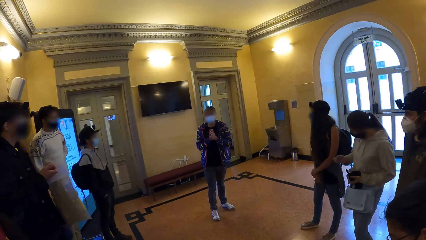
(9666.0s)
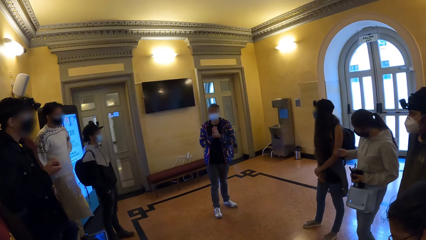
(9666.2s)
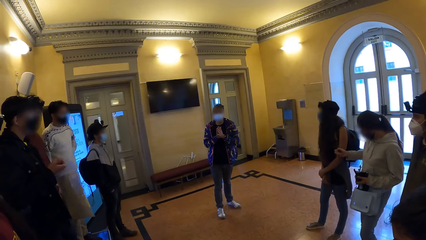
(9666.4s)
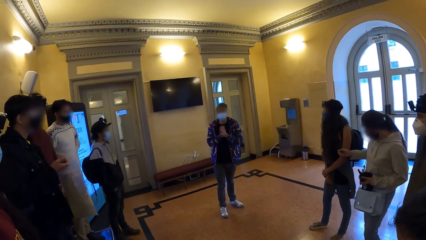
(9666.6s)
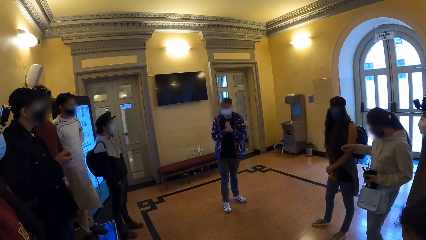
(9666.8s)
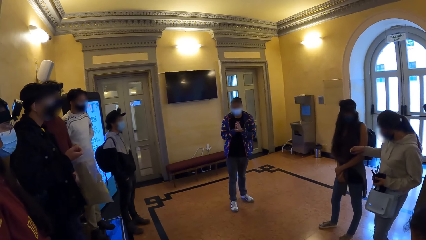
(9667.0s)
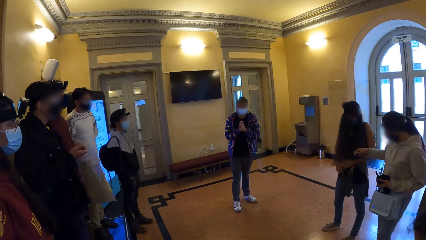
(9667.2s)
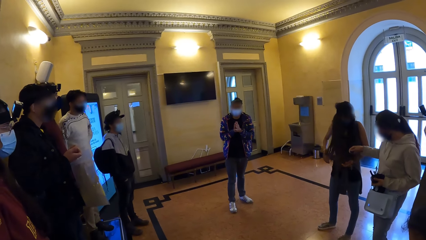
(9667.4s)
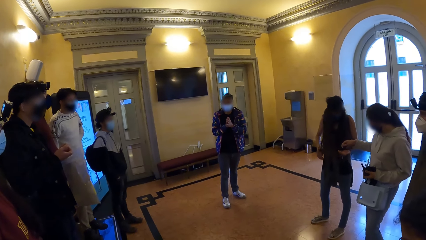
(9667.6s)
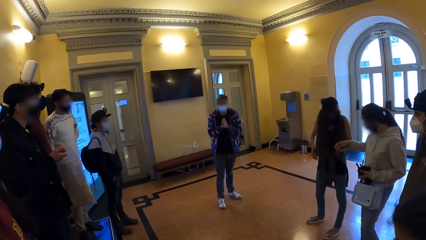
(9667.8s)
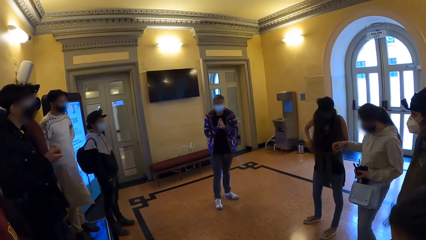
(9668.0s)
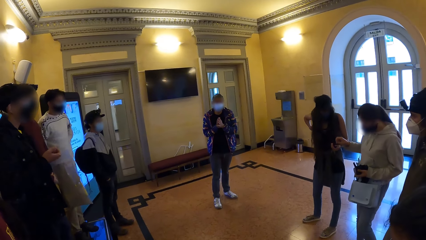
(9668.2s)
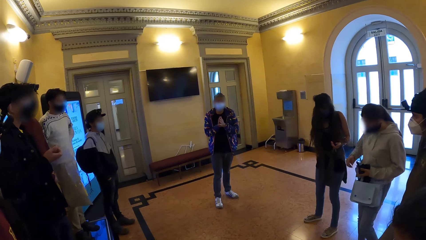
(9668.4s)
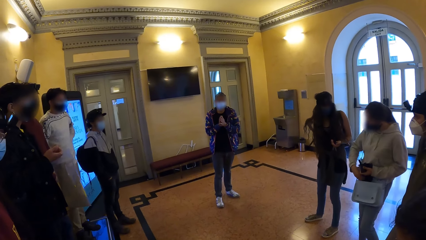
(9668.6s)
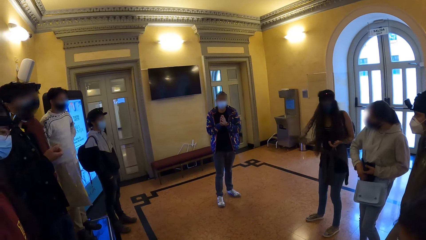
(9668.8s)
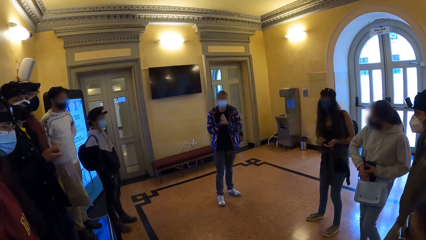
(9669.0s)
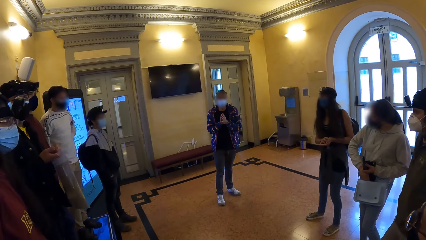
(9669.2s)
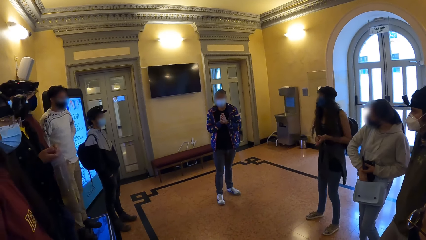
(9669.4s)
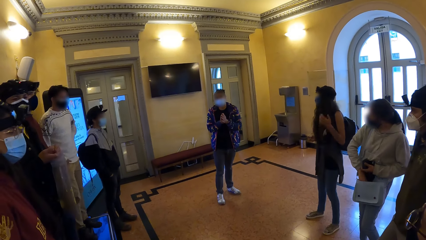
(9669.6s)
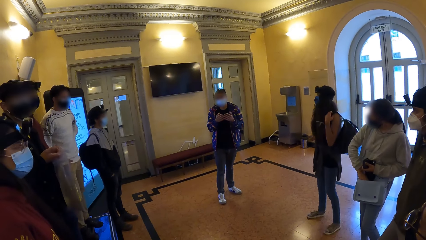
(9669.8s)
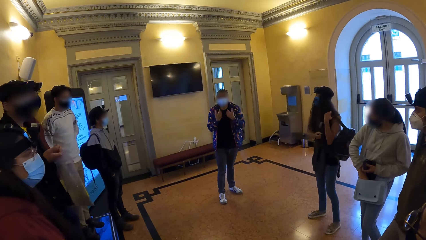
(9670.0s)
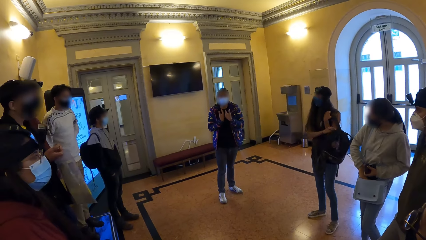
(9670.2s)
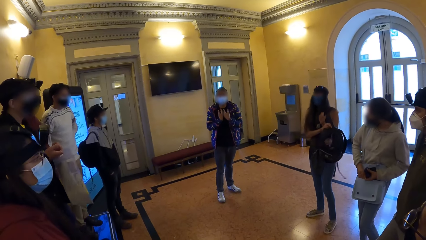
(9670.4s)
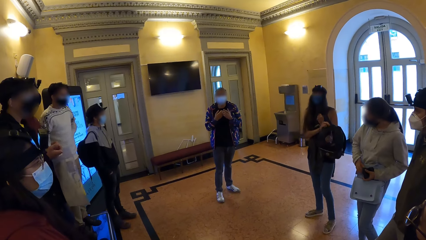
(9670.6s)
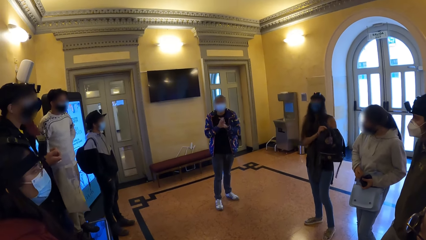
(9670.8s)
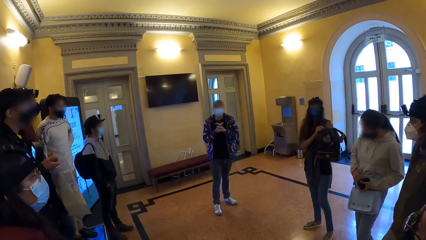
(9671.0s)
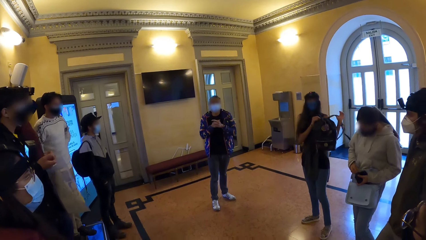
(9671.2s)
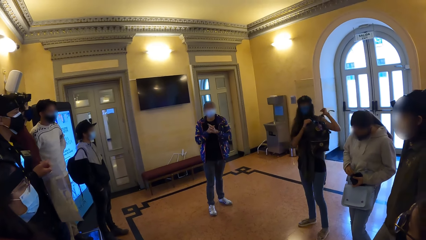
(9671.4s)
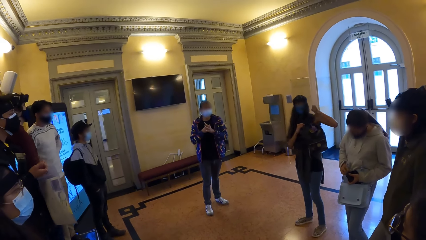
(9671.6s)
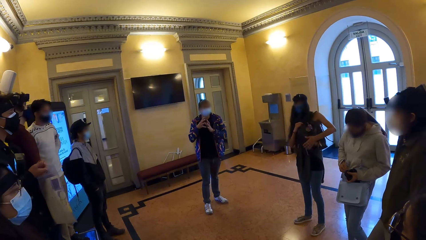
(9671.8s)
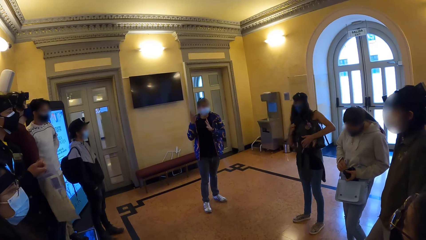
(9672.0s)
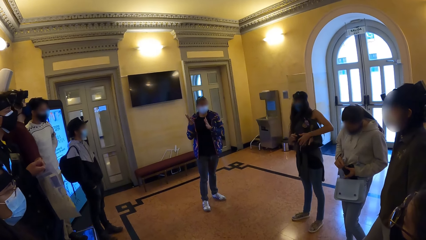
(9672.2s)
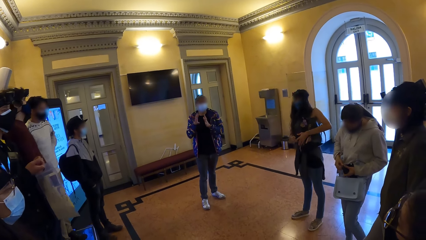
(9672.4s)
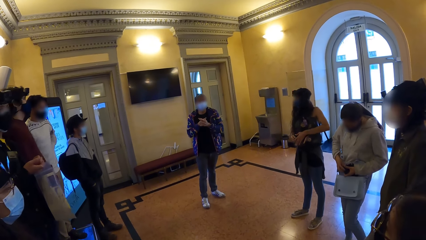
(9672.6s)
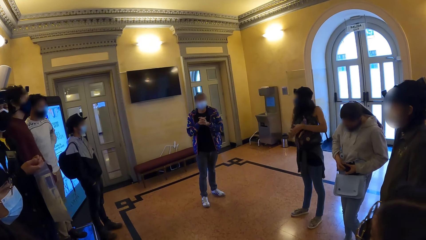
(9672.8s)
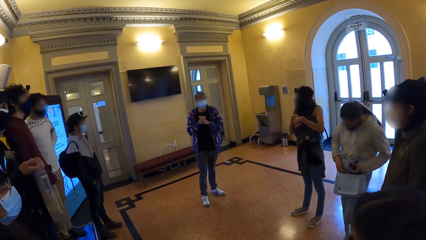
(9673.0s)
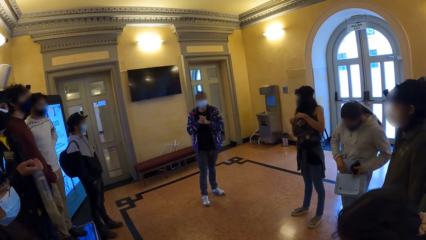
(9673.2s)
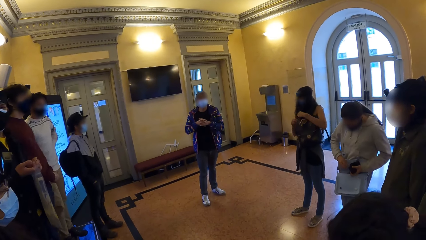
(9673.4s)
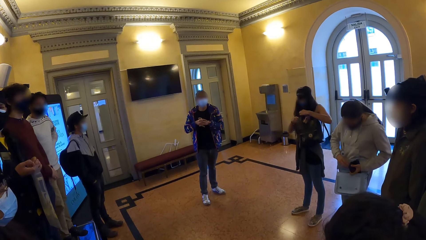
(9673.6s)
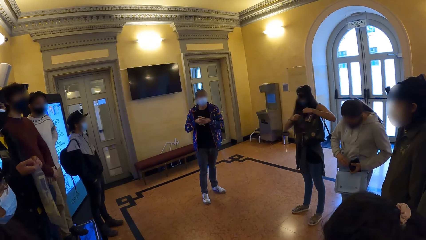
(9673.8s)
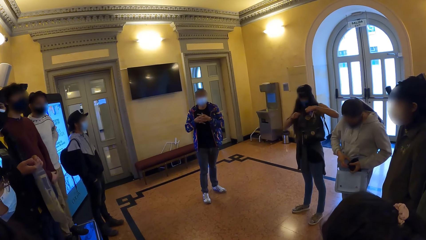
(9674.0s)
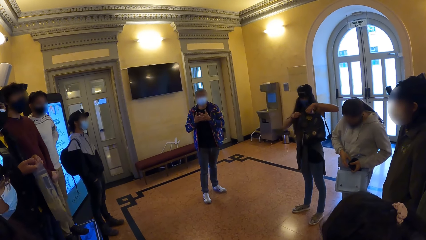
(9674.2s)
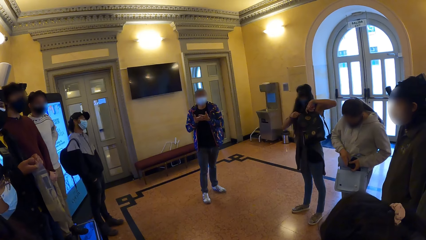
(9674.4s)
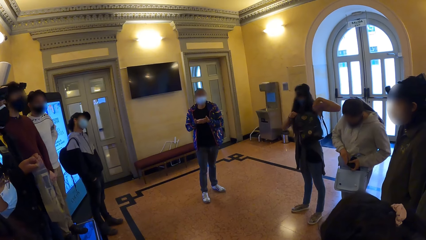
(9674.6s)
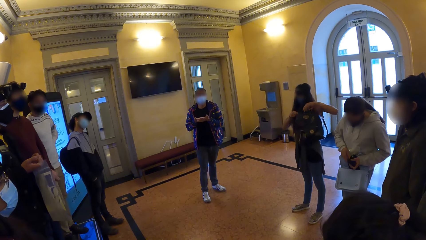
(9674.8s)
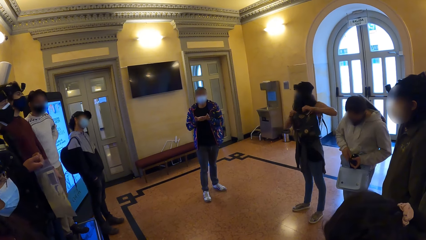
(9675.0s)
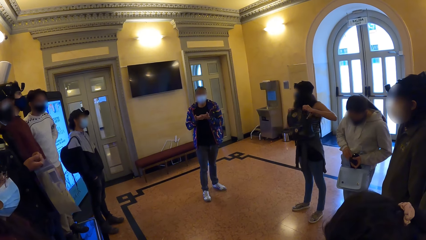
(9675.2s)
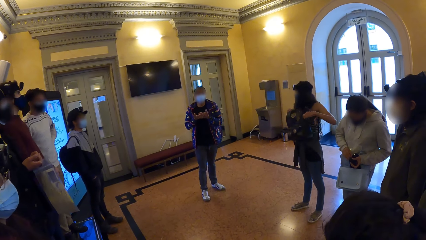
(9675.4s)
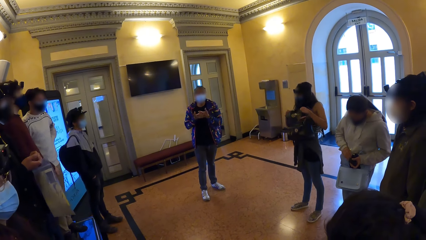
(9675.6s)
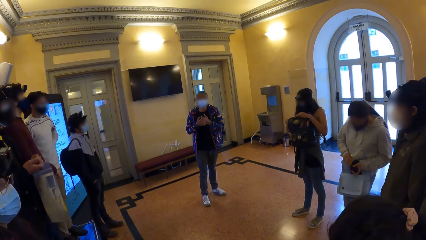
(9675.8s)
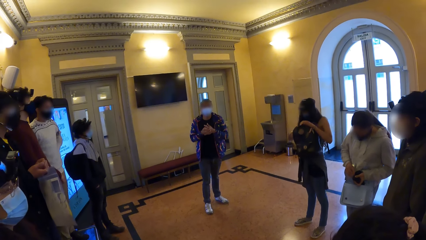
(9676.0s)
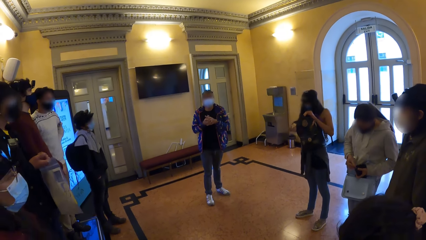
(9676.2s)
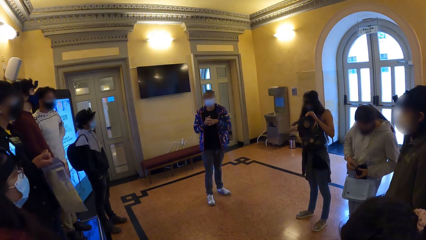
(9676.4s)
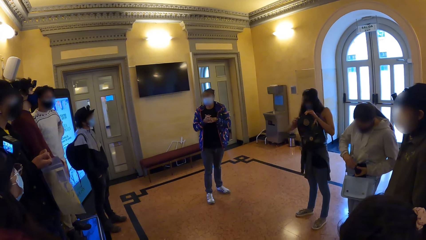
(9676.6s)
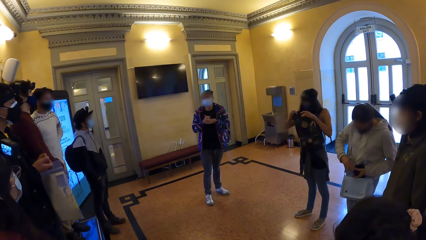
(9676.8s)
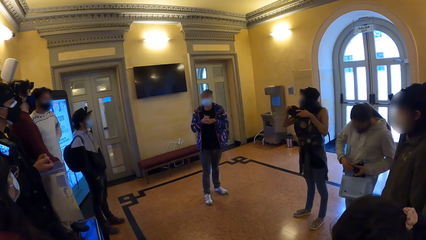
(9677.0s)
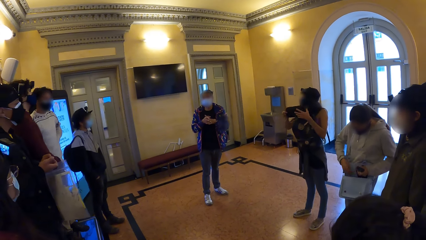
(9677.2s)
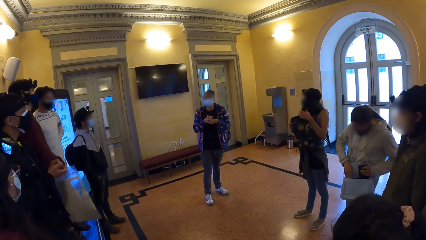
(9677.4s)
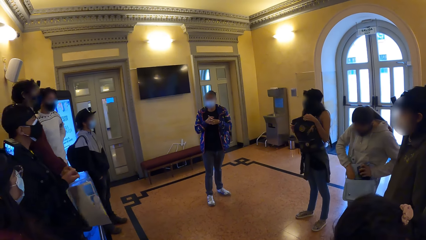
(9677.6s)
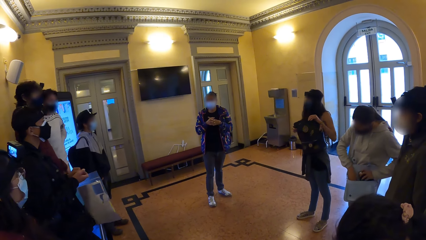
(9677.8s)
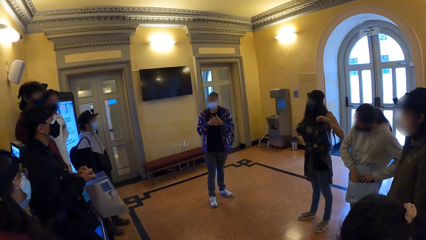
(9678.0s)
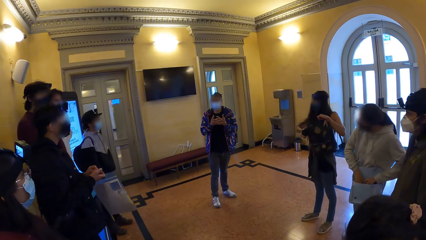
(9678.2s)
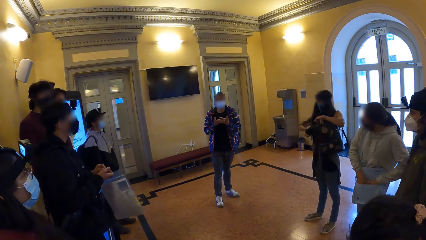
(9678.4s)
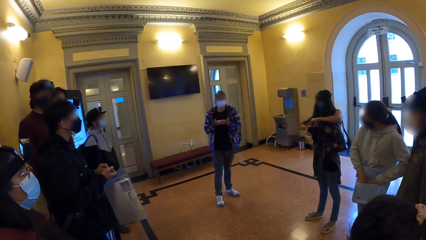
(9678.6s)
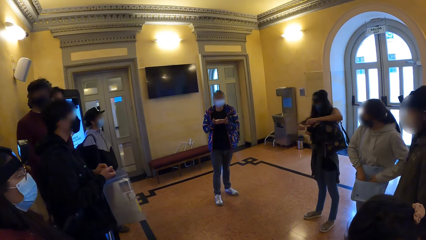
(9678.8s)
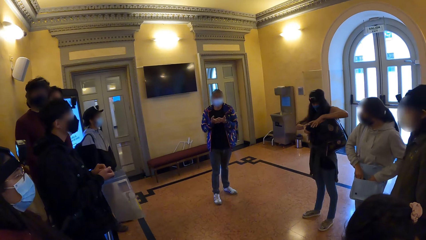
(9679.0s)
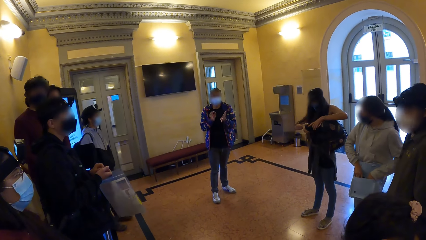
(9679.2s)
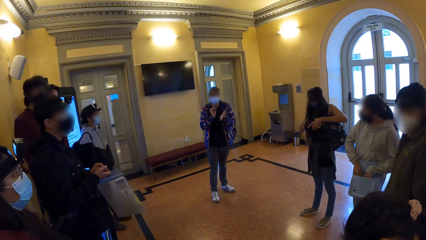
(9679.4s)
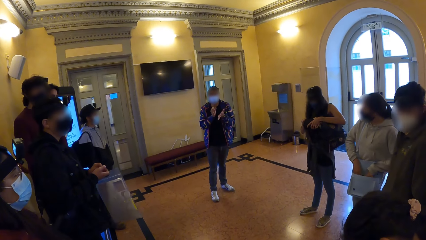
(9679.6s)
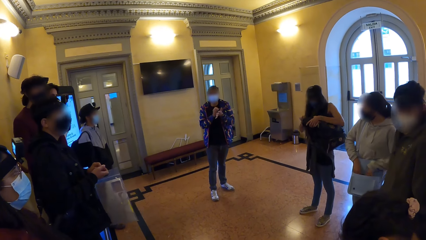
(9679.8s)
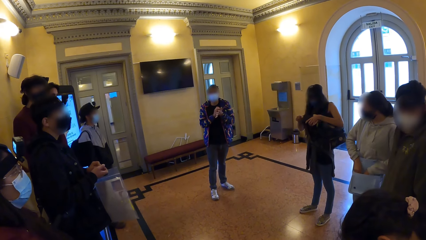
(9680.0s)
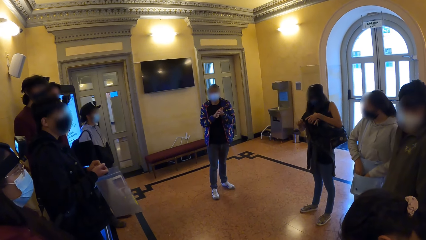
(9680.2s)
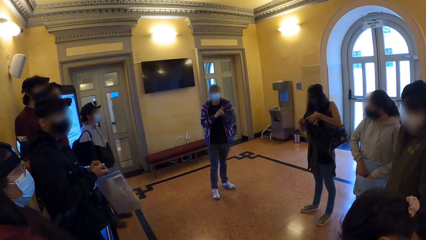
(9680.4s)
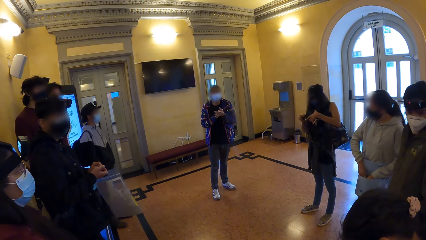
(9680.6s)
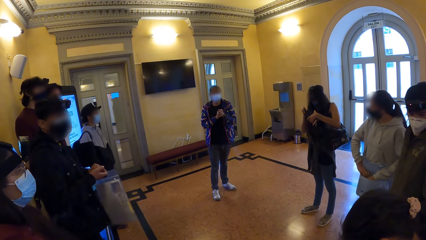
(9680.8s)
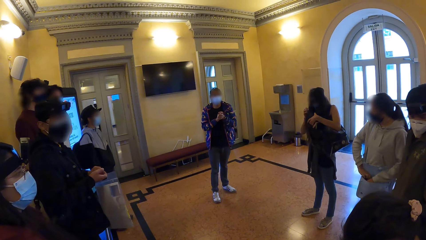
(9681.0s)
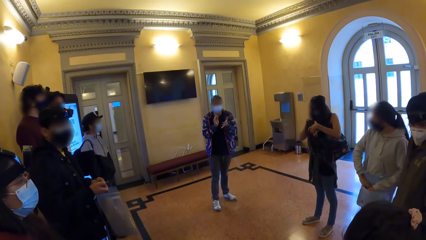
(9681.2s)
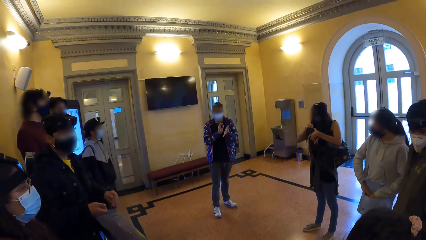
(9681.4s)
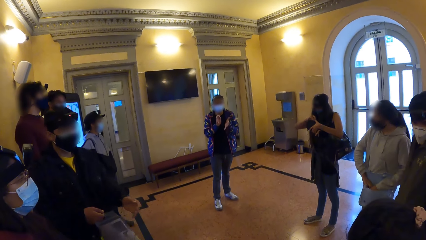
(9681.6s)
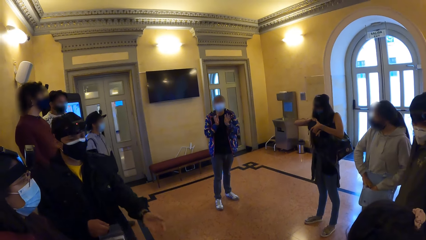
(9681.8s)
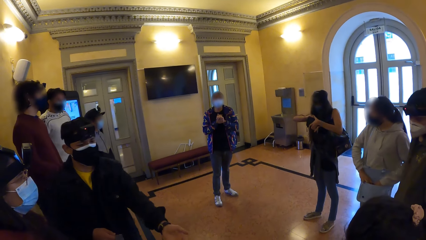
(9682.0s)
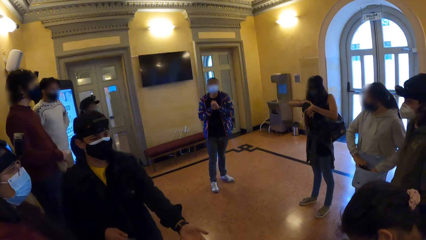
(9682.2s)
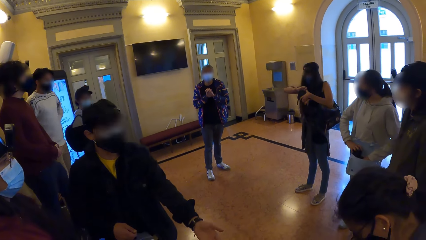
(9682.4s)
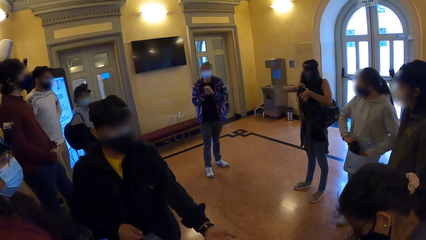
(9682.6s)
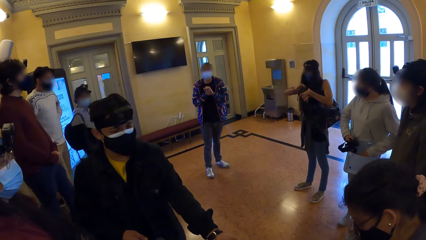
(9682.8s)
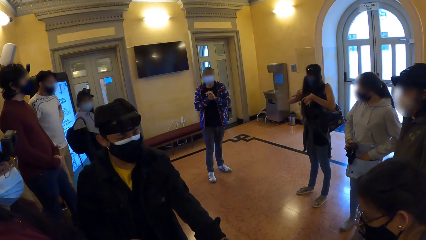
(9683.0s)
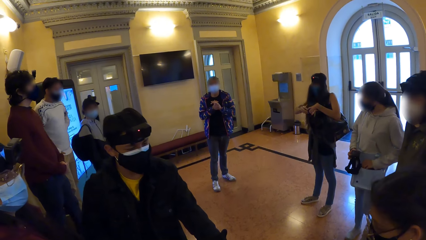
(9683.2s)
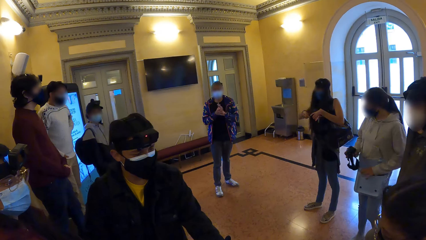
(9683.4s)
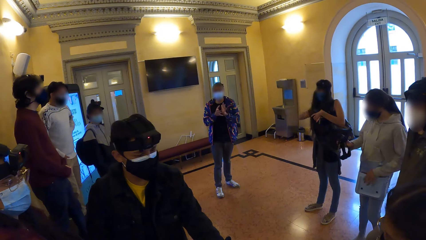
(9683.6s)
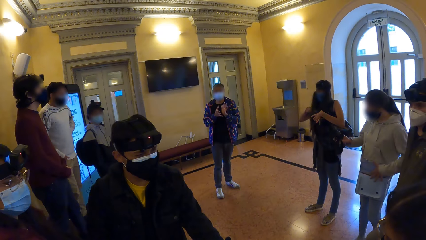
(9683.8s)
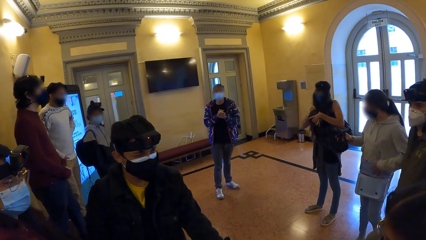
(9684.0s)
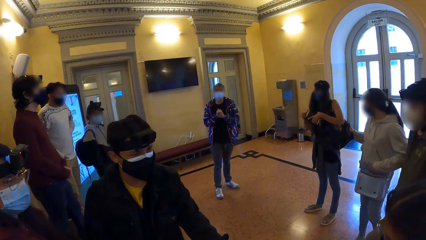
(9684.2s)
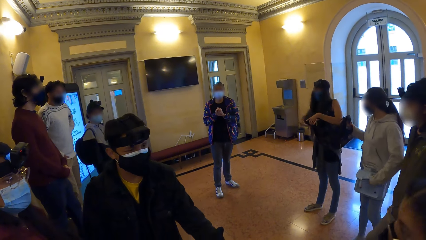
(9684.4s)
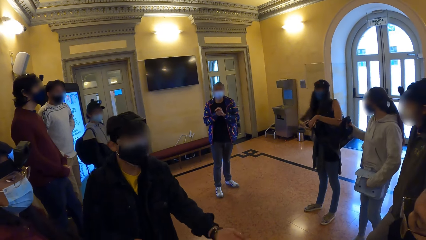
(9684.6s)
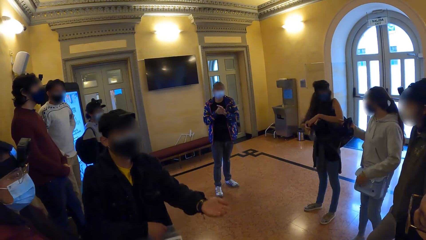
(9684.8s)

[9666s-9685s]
A person removes her backpack from her back, puts the backpack straps on her shoulders, holds the backpack and checks the backpack. Another person talks to the team. The first person picks up a purse from the backpack, unzips the purse, holds the purse and zips the purse.
